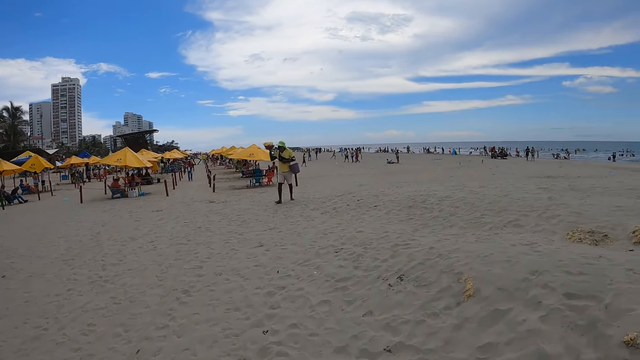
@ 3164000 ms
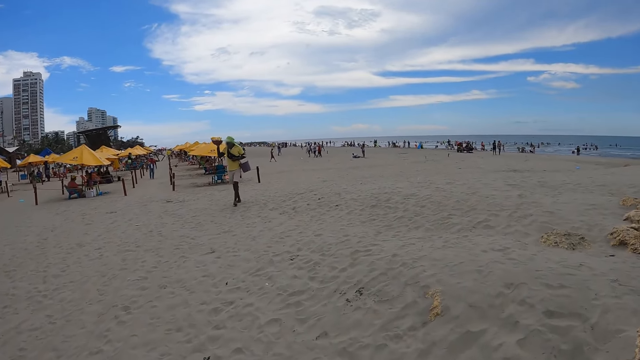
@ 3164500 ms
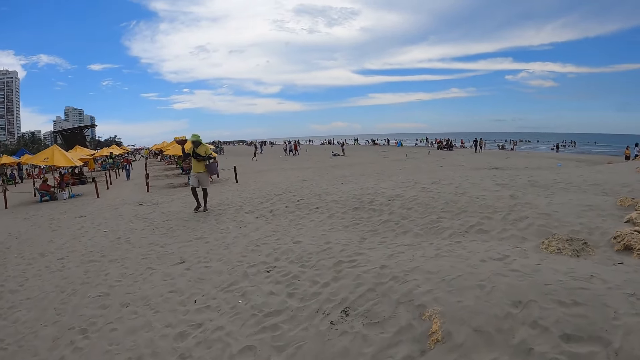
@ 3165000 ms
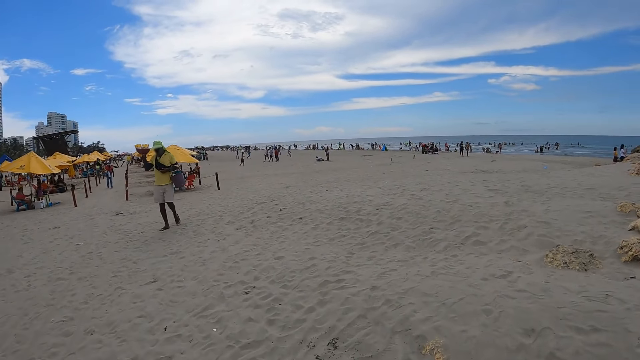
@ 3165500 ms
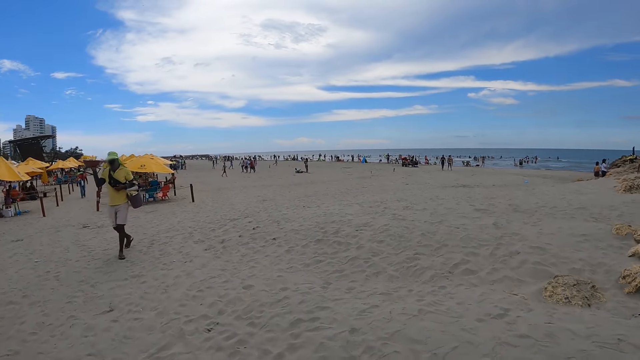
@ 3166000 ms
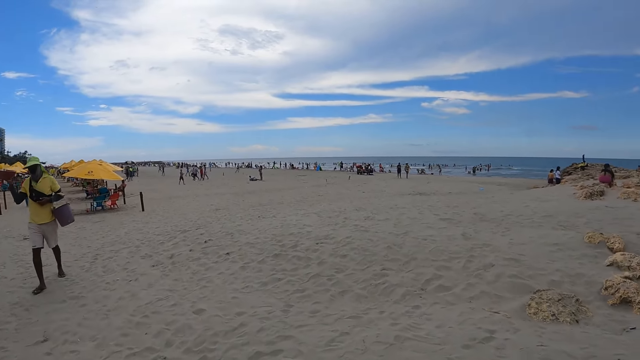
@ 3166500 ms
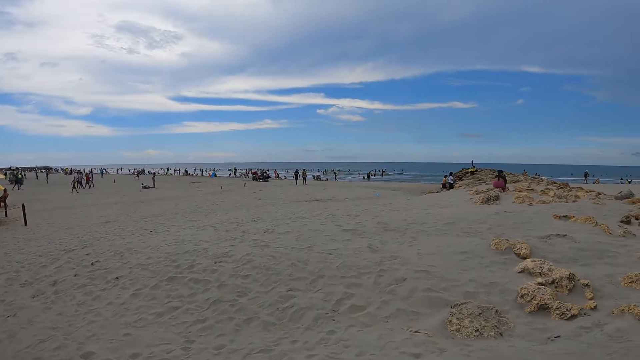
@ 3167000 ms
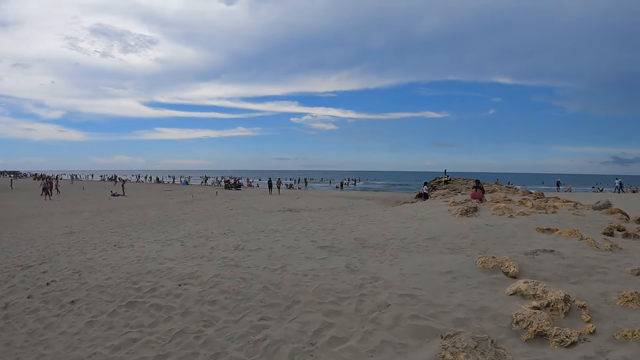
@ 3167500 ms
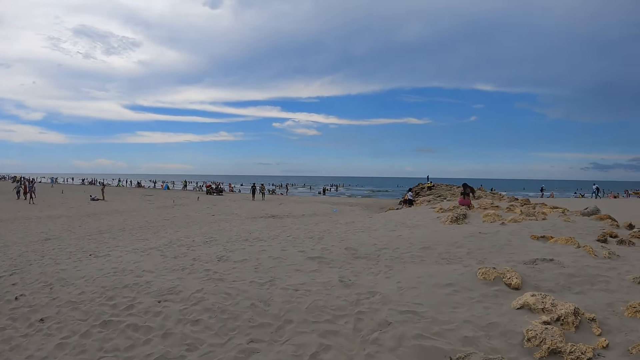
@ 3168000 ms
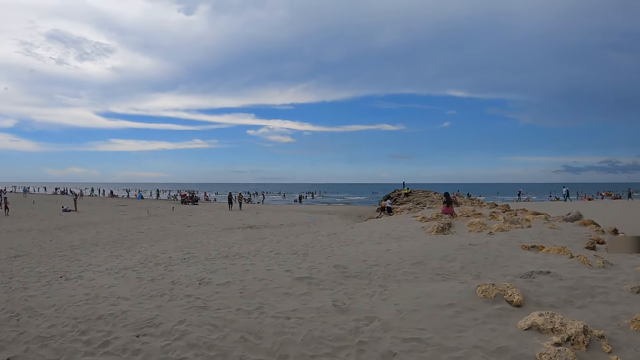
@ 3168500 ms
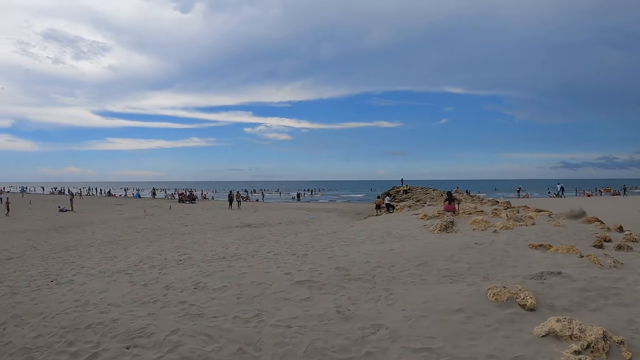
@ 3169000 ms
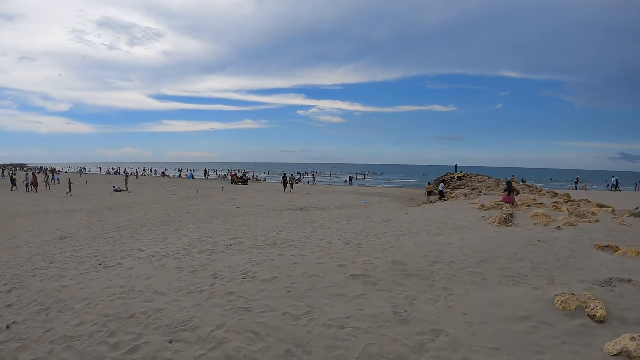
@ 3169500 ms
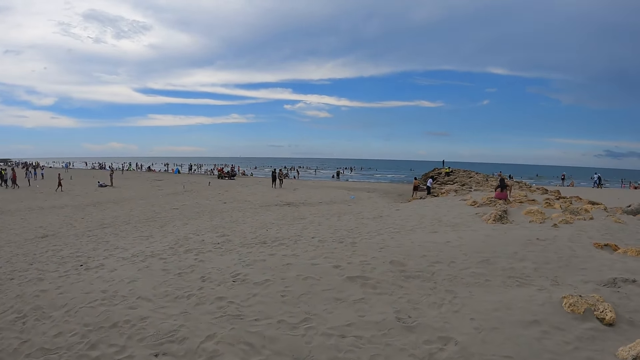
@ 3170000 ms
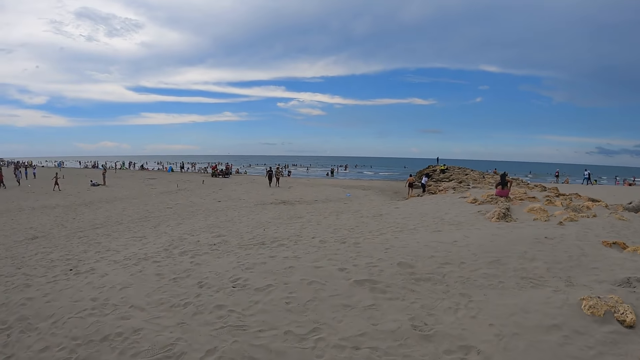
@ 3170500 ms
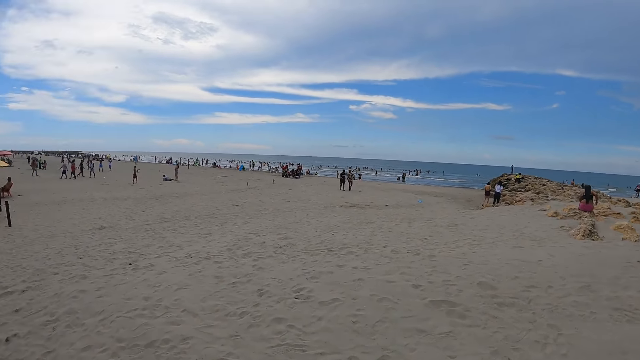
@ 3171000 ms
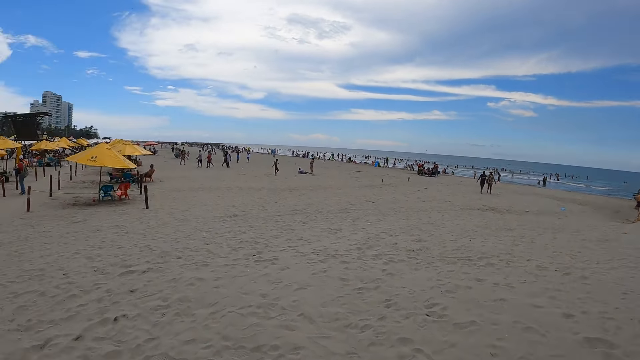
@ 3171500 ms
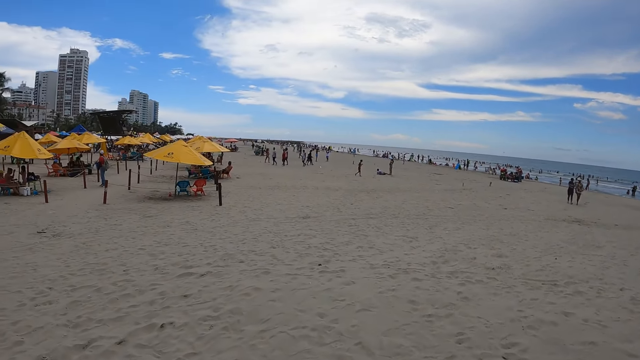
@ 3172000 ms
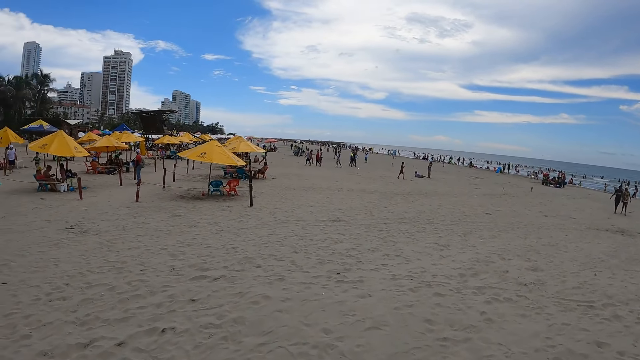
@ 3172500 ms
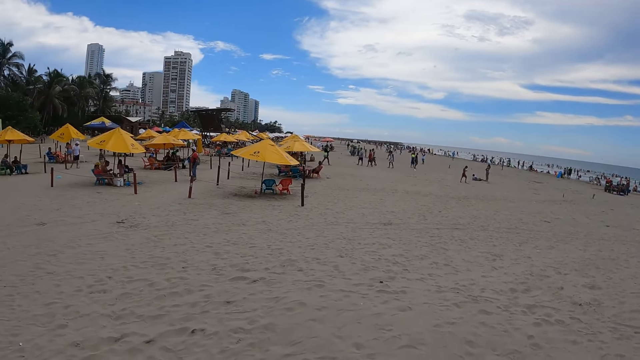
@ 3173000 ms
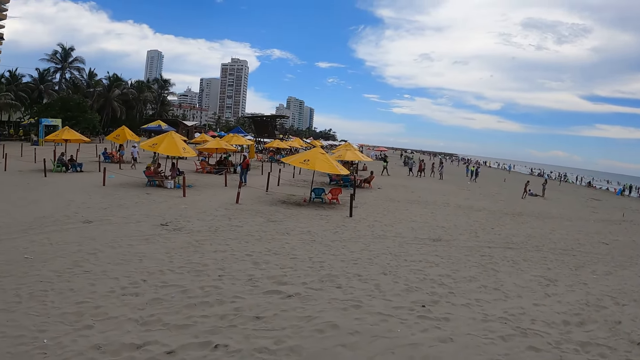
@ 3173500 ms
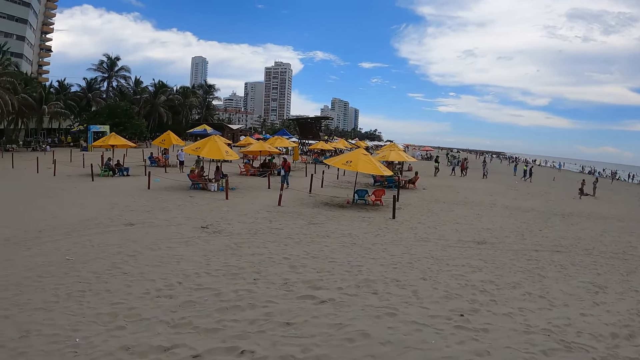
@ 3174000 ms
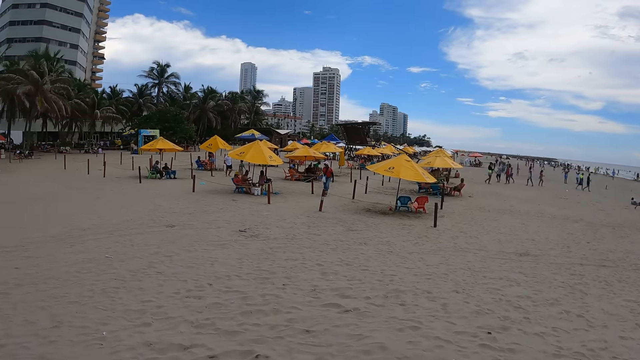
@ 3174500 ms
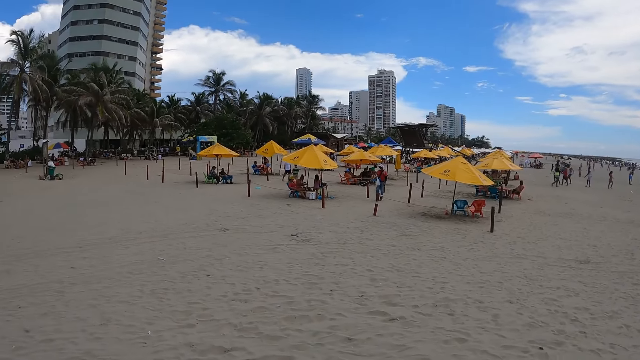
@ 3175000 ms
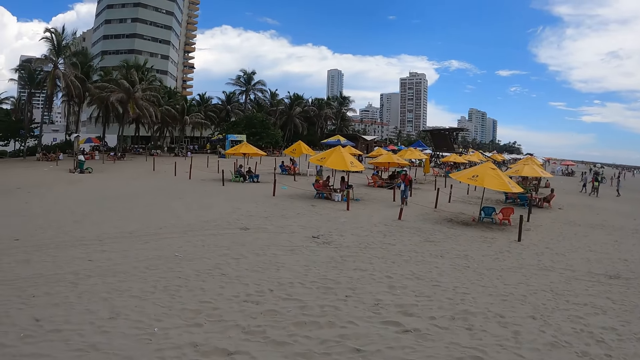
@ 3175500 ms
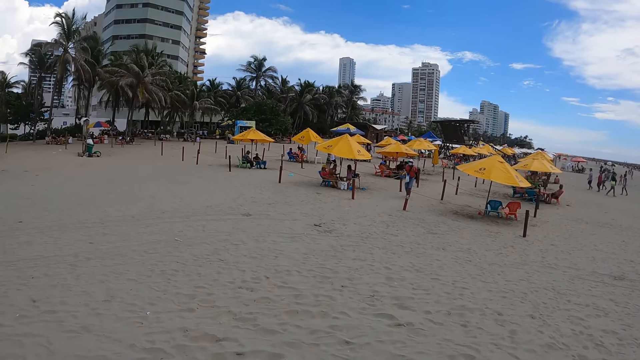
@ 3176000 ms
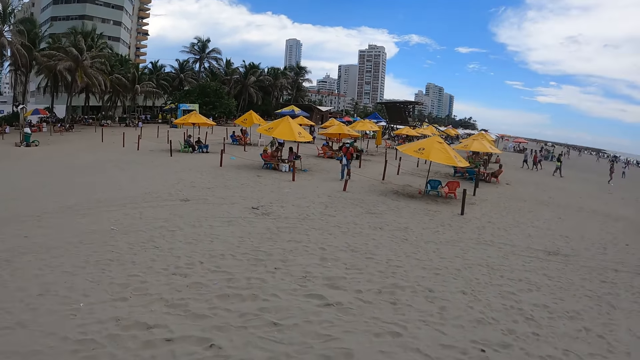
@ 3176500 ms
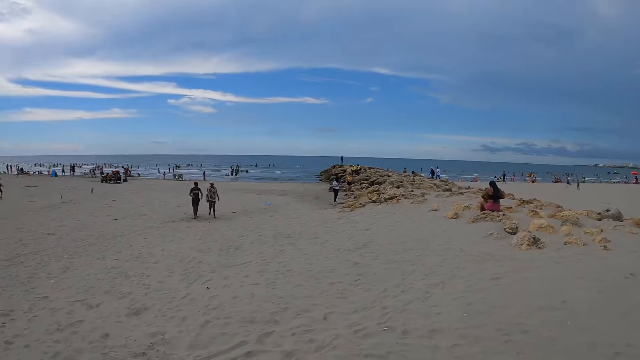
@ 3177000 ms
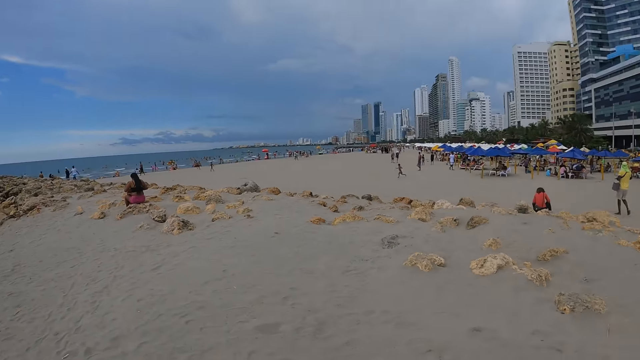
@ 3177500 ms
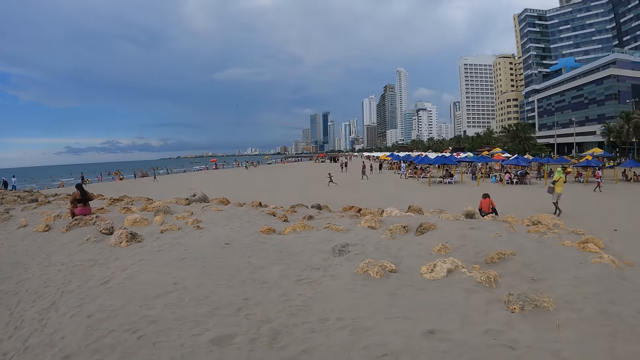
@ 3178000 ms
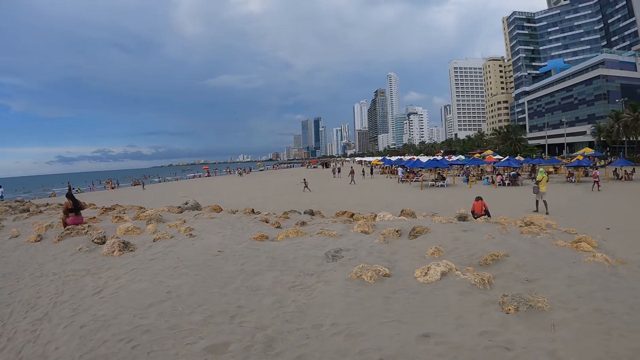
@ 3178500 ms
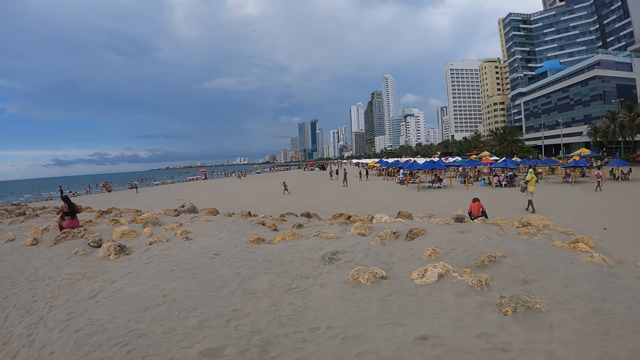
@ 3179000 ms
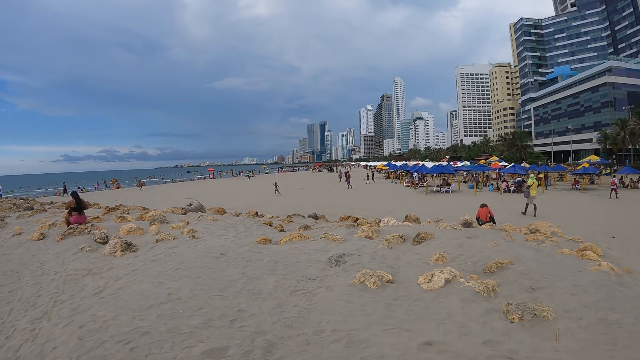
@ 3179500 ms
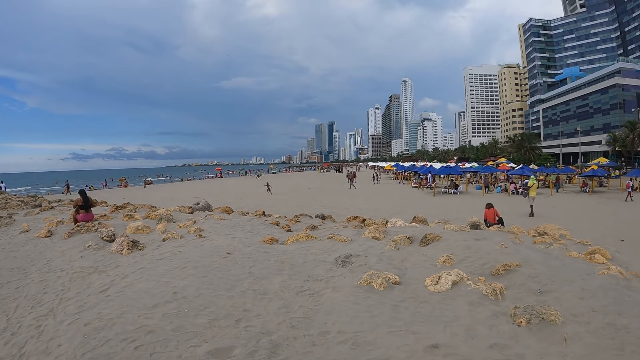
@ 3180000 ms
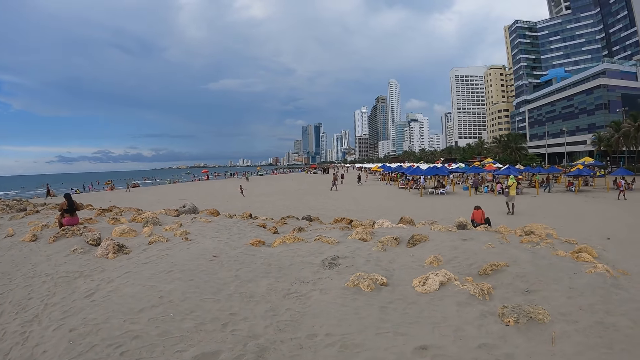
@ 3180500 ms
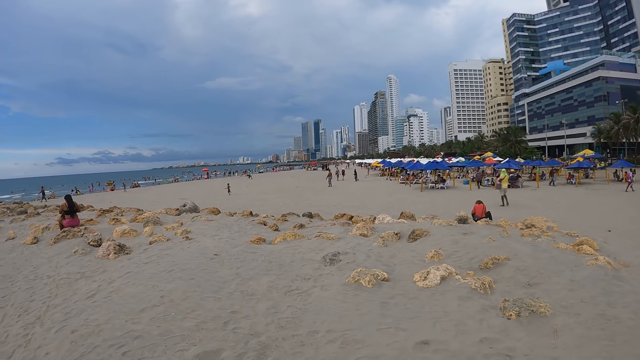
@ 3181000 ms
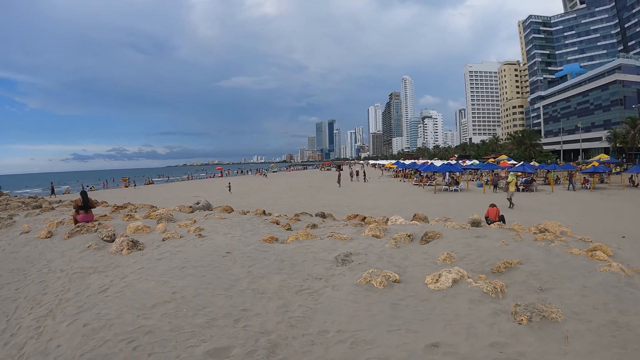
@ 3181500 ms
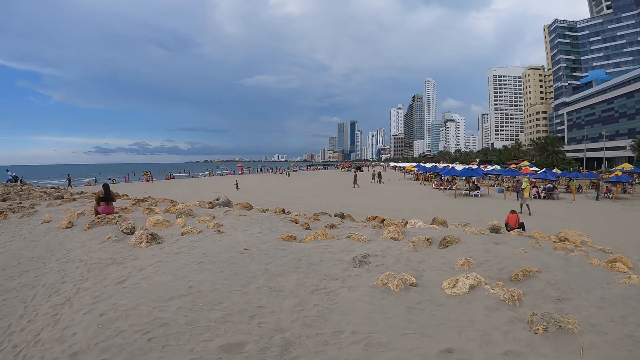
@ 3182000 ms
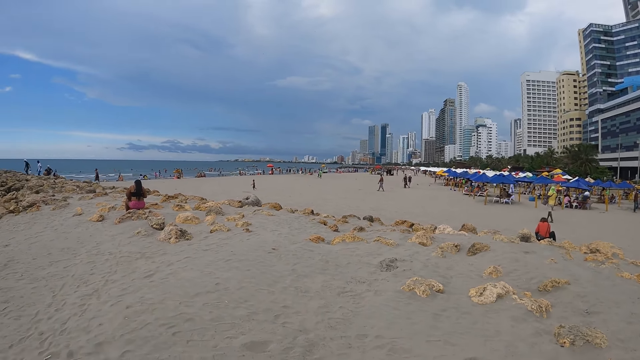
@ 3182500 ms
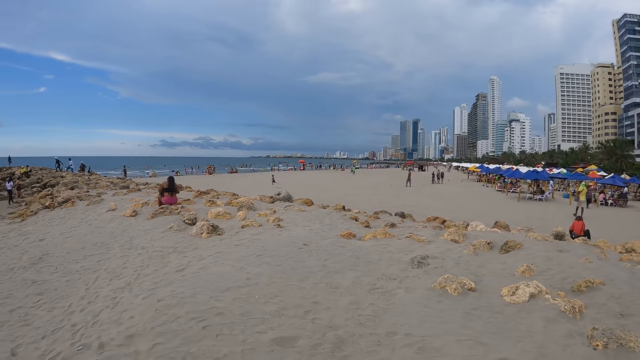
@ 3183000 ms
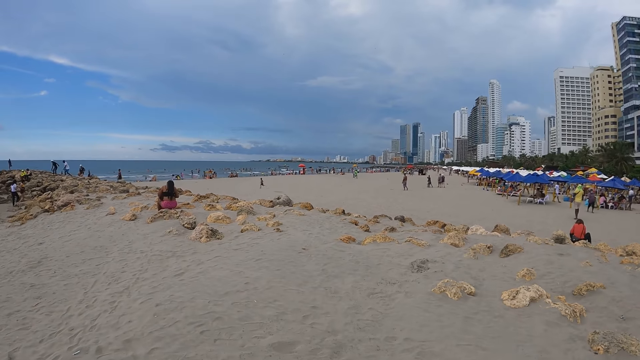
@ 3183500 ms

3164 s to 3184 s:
The camera wearer looks around the beach. They look around.
